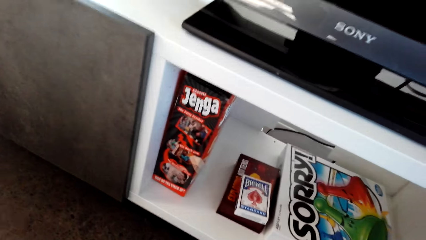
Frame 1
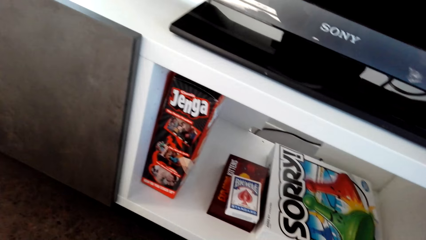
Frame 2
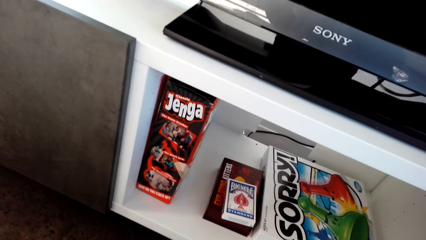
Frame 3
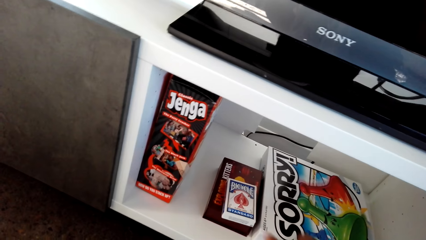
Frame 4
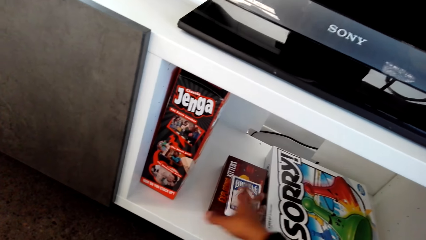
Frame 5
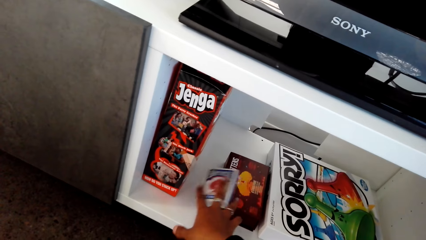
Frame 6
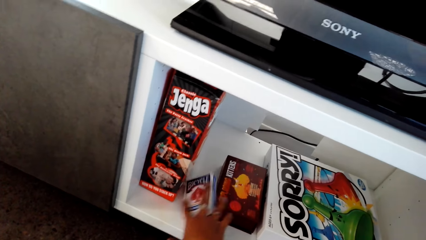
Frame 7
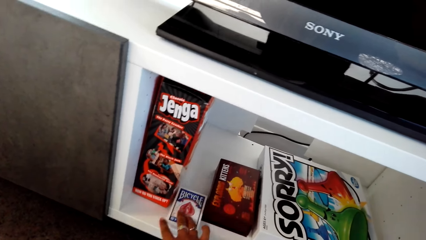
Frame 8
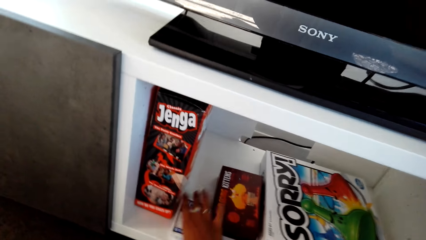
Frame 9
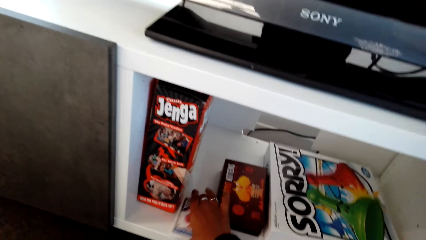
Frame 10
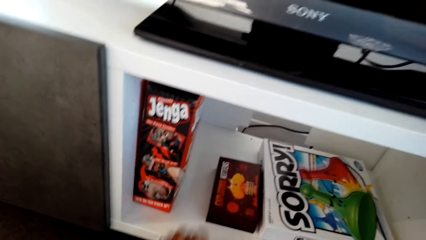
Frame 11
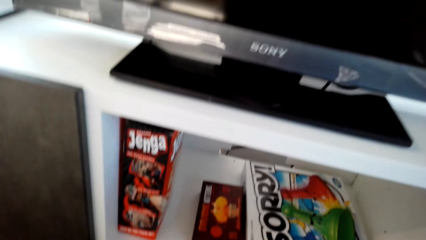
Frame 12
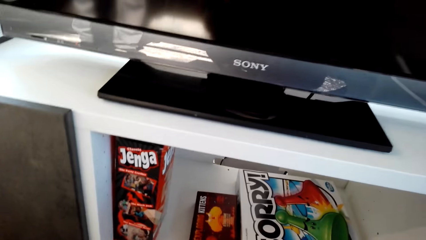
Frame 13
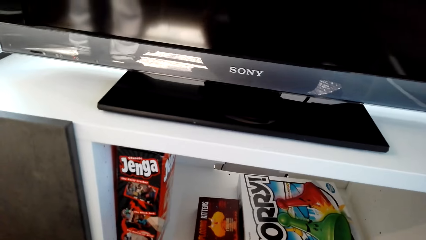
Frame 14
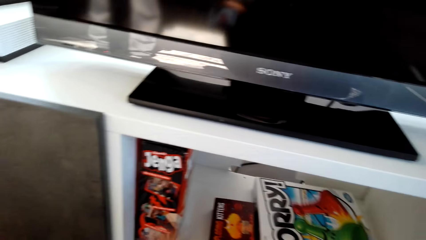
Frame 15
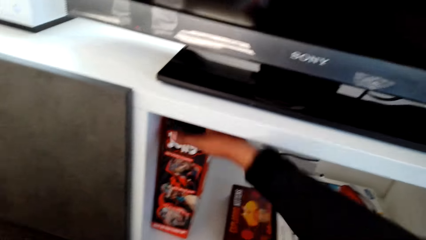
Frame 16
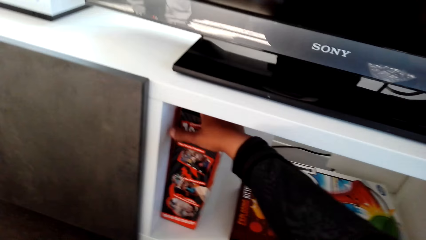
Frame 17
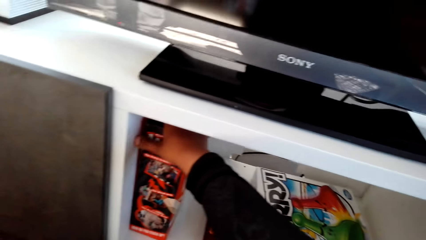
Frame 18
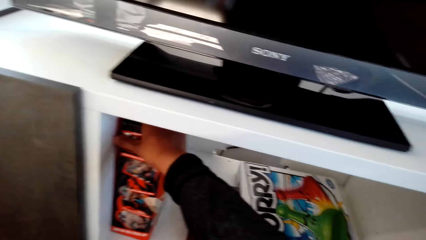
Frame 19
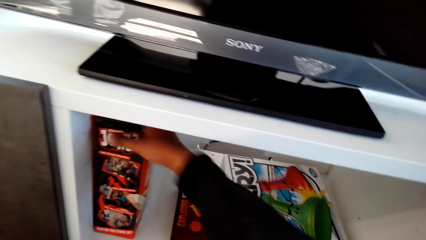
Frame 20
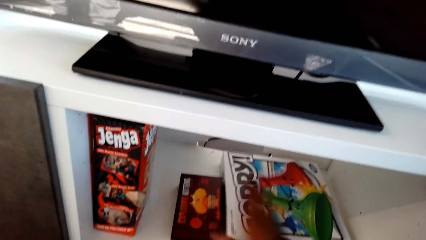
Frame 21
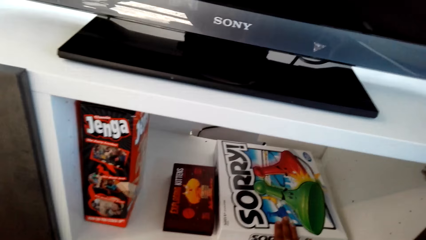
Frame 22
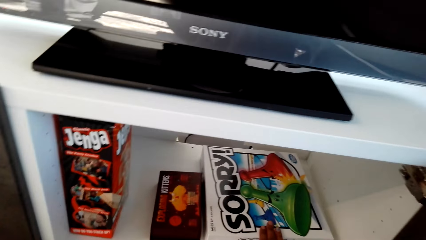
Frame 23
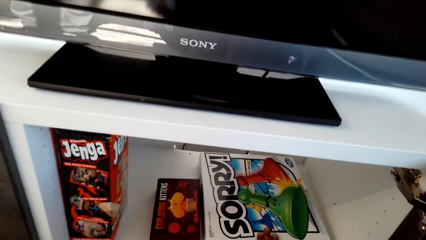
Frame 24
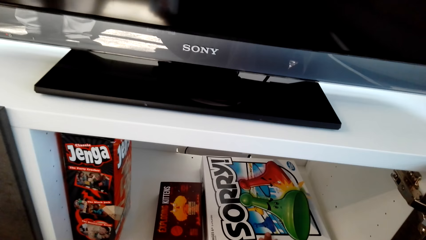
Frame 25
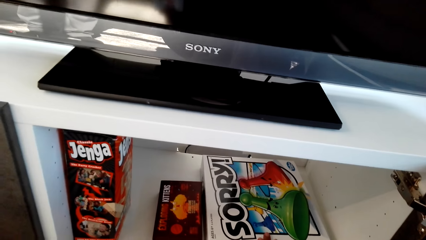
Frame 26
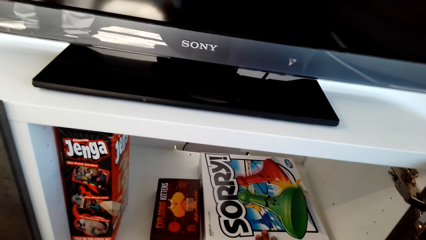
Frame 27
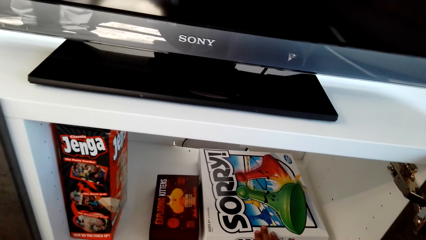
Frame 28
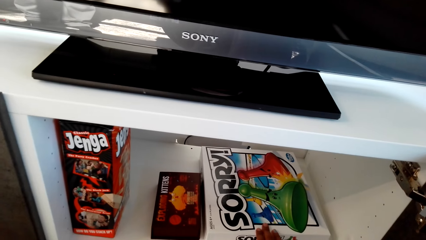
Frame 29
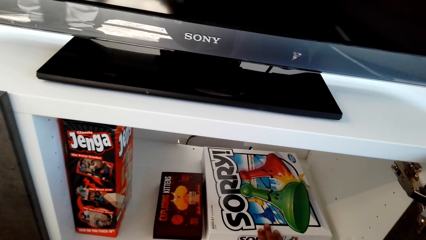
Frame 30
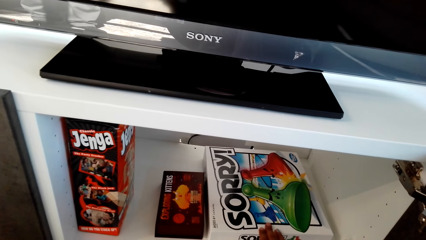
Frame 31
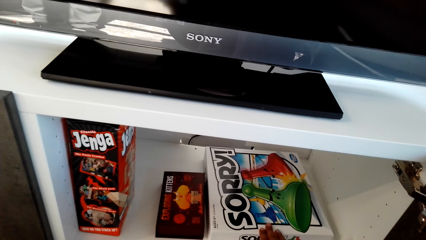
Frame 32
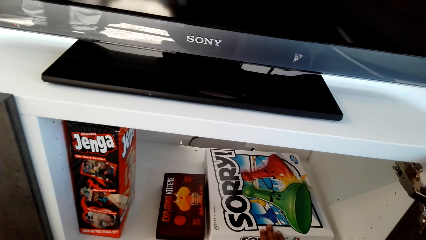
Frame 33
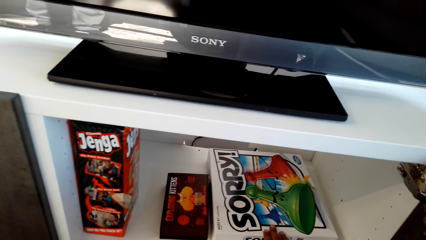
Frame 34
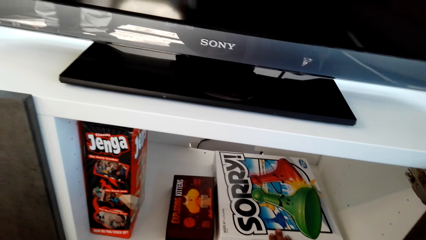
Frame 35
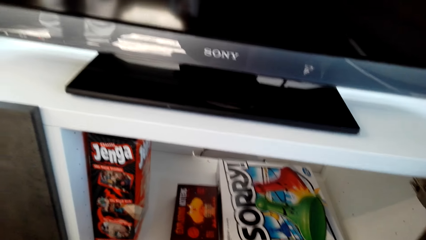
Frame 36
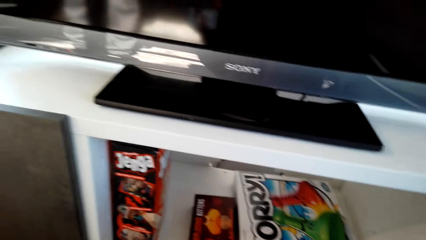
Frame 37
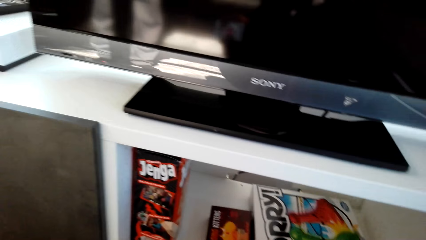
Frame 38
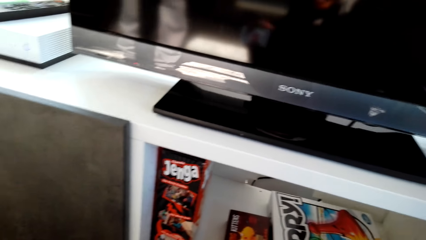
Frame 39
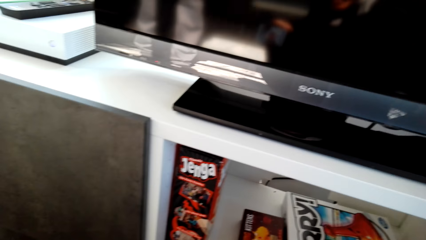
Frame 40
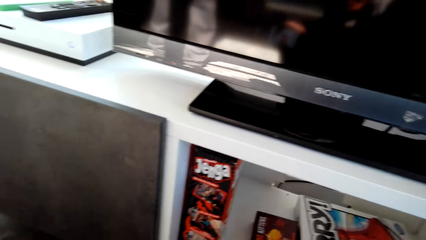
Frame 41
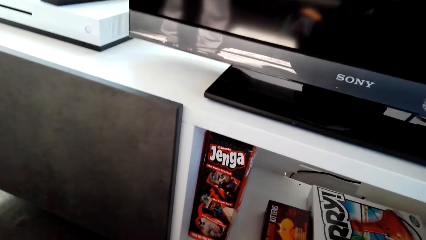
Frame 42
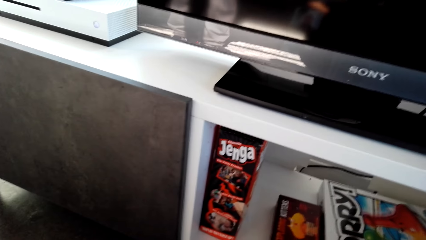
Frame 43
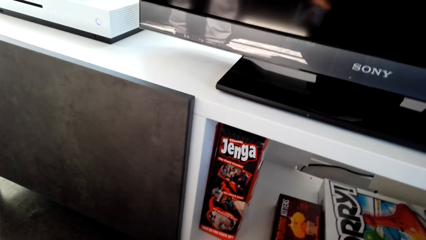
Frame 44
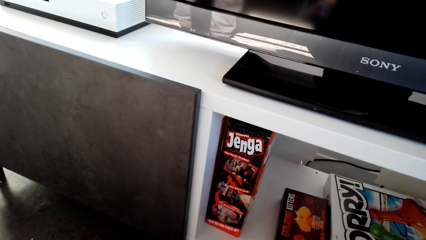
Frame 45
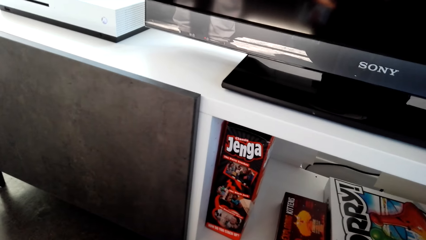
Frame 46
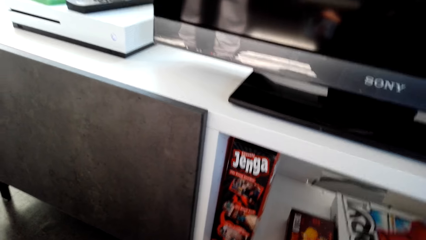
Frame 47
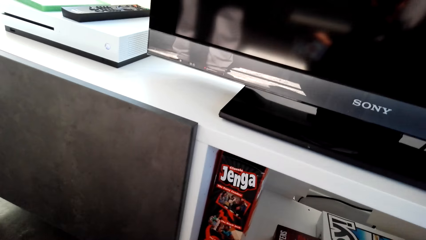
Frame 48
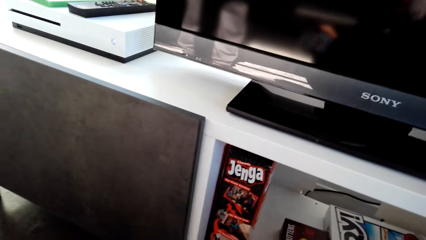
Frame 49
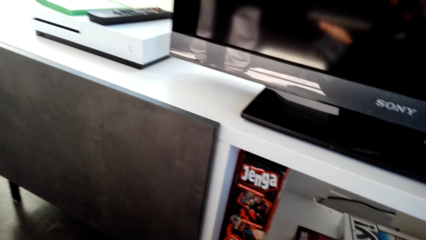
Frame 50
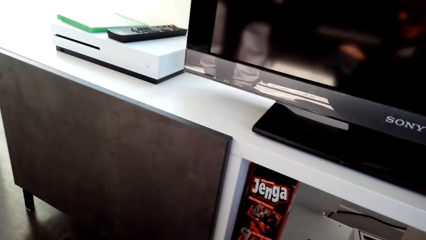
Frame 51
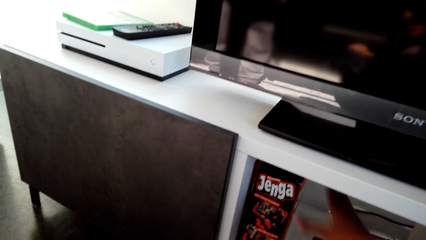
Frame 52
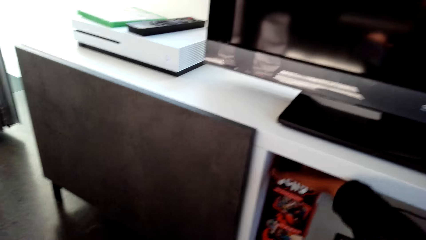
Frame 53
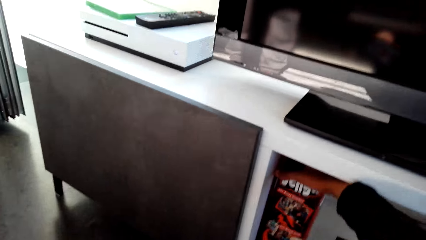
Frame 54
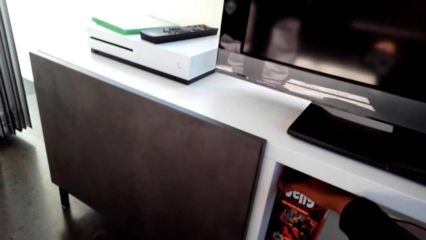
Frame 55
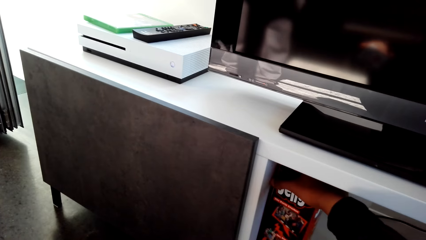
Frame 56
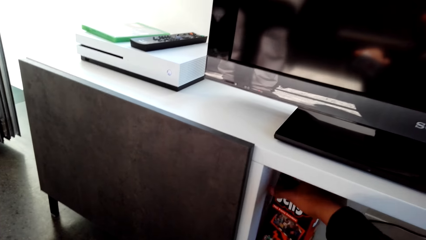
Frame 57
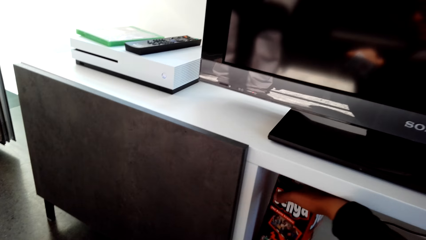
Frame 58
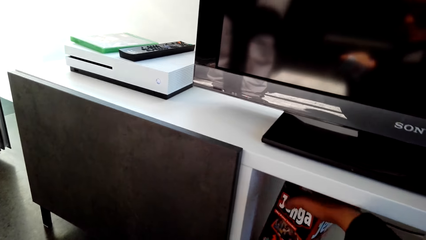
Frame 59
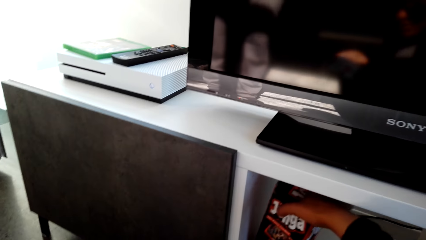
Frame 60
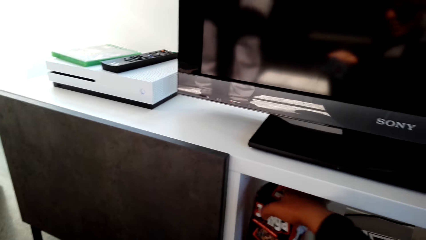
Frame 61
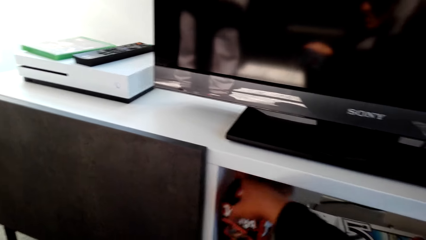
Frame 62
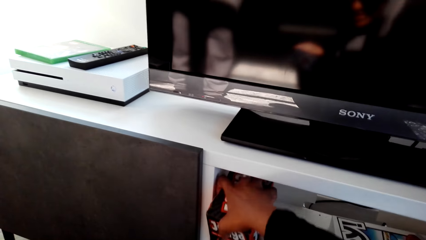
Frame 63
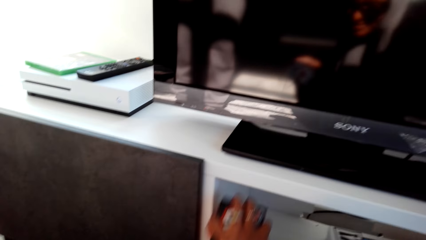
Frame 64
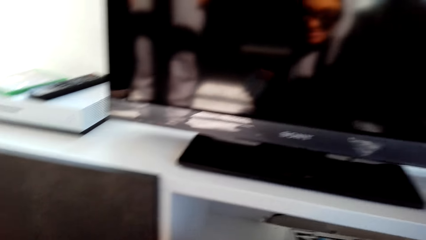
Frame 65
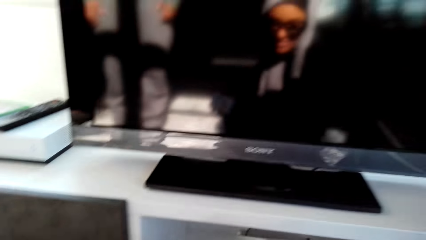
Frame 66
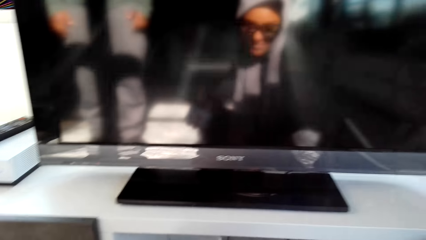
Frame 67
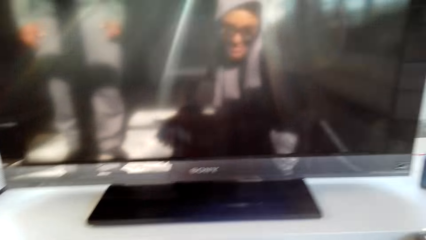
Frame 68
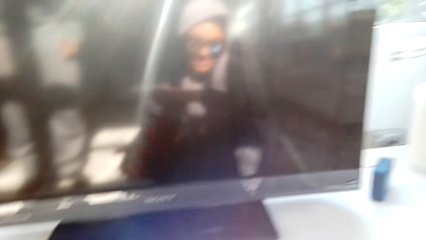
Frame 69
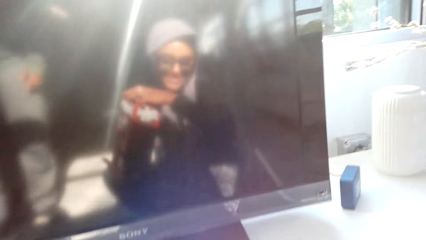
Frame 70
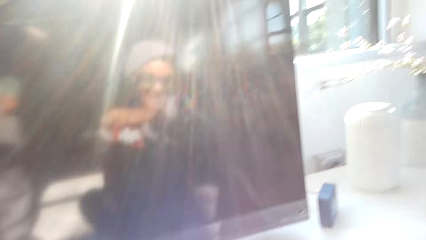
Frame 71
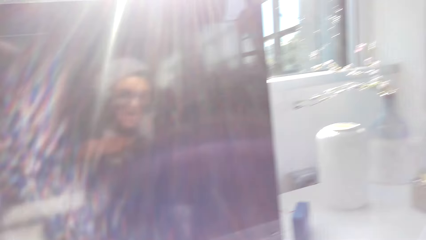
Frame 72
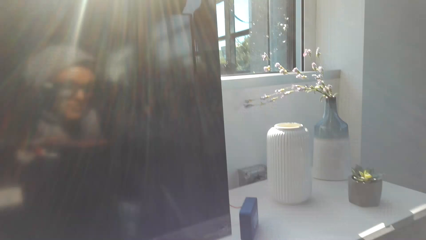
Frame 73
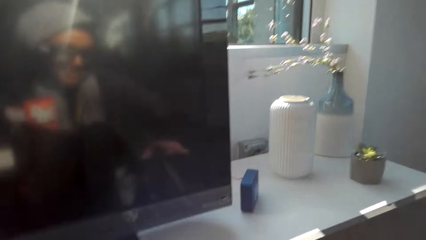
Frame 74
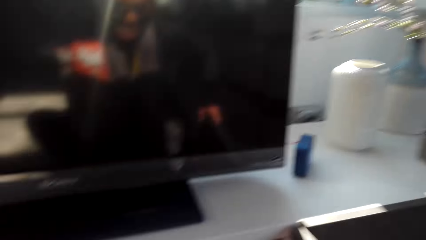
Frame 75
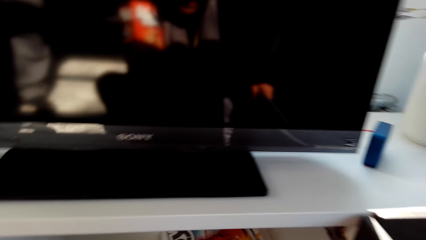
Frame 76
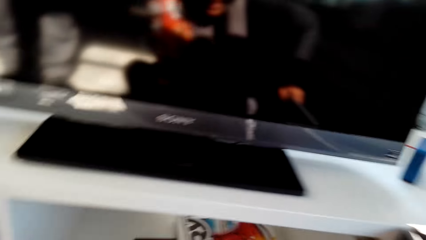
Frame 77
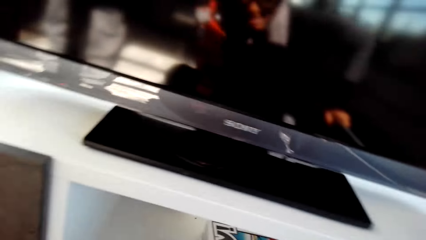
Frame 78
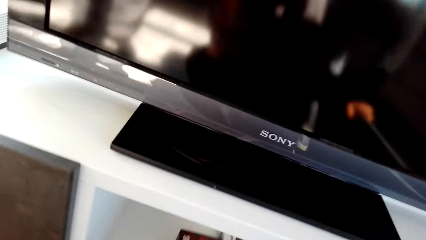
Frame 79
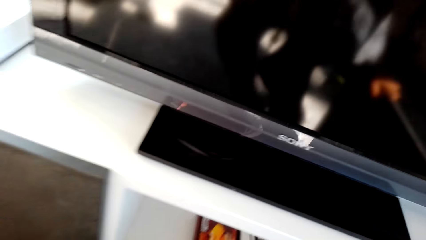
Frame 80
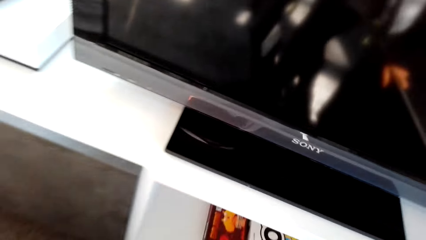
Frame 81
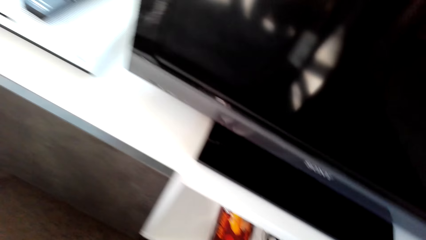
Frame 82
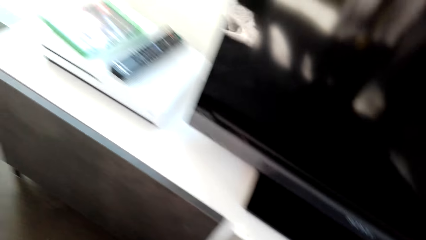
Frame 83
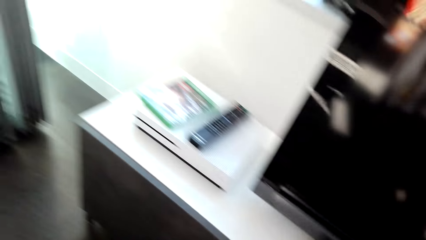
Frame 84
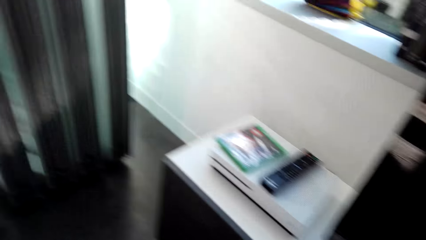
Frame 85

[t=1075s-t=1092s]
The camera wearer picks up play cards. They drop a card. They hold the jenga game. They pick up the jenga box. They converse with a man. They check in the cabinet. They converse with the man. They pick up the jenga game. They close the cabinet.
